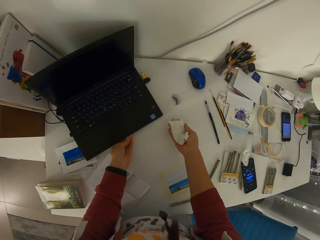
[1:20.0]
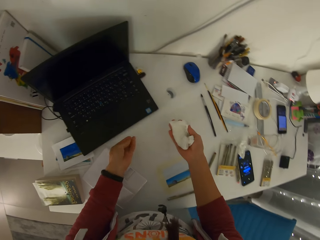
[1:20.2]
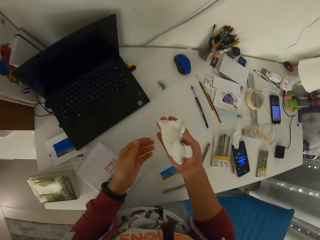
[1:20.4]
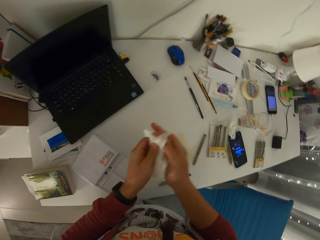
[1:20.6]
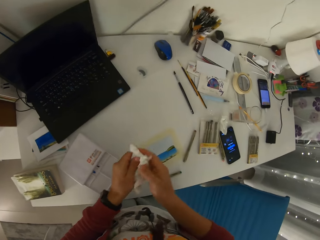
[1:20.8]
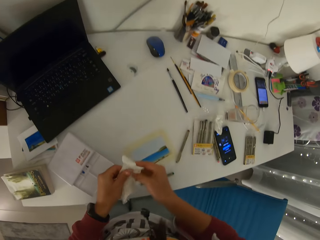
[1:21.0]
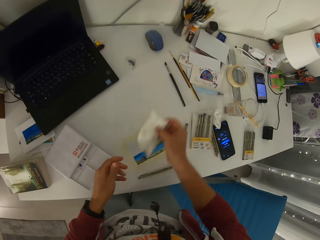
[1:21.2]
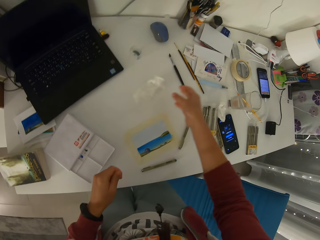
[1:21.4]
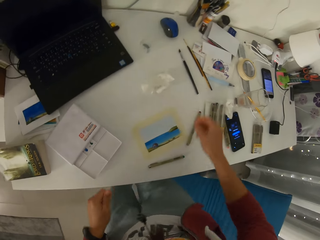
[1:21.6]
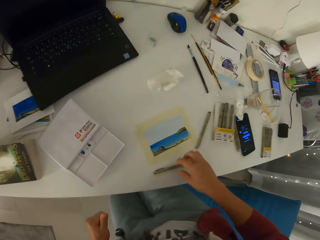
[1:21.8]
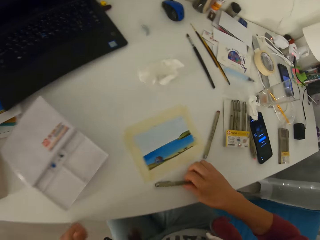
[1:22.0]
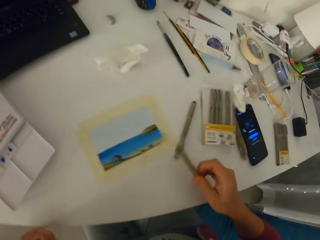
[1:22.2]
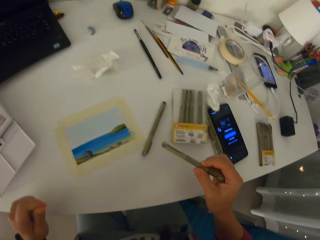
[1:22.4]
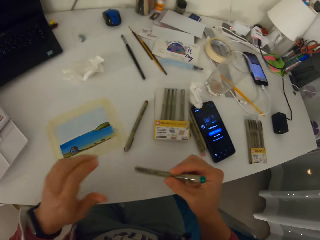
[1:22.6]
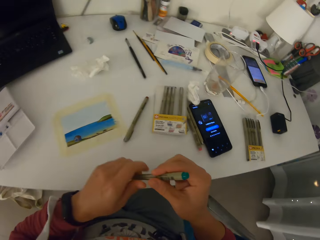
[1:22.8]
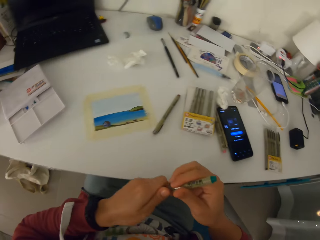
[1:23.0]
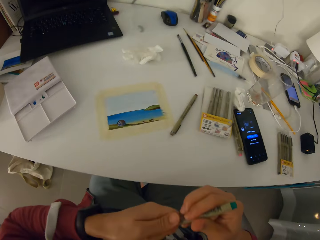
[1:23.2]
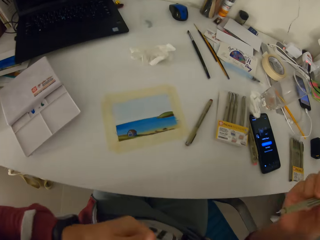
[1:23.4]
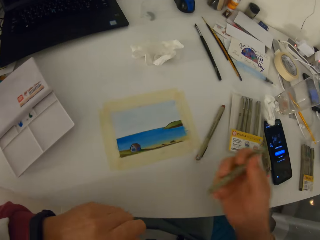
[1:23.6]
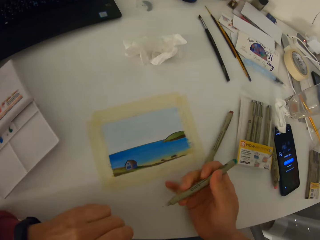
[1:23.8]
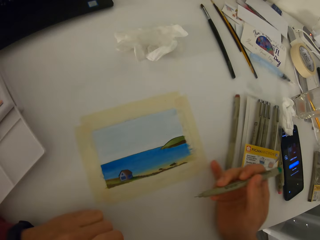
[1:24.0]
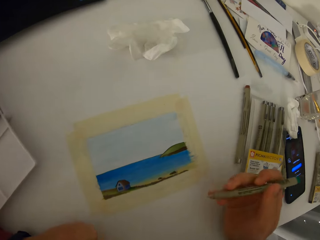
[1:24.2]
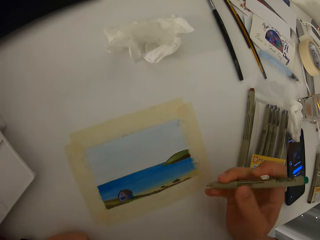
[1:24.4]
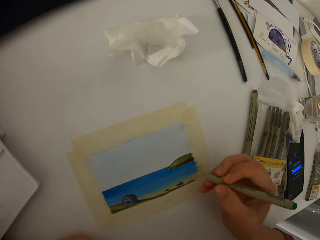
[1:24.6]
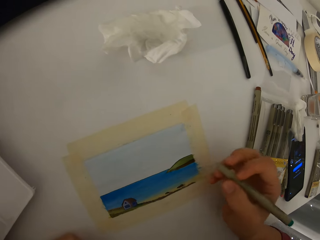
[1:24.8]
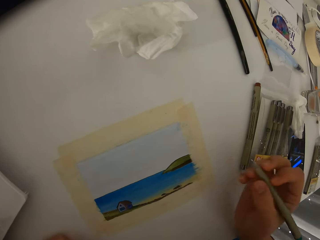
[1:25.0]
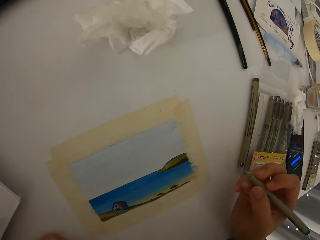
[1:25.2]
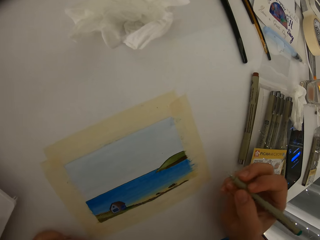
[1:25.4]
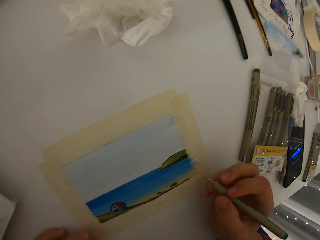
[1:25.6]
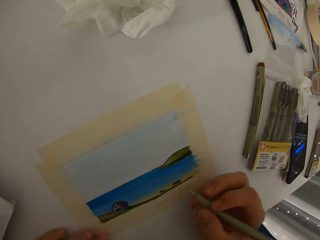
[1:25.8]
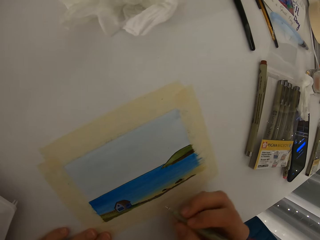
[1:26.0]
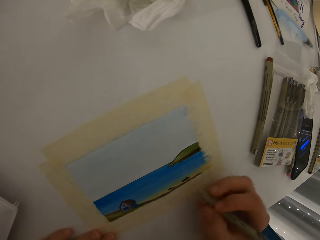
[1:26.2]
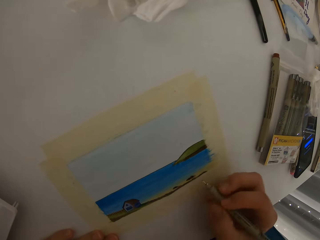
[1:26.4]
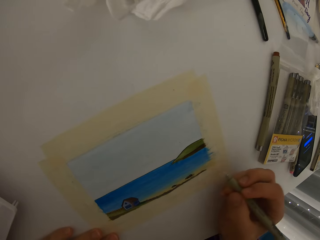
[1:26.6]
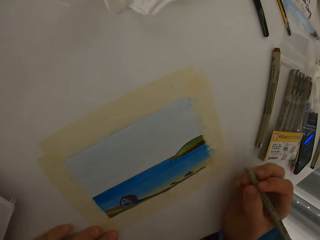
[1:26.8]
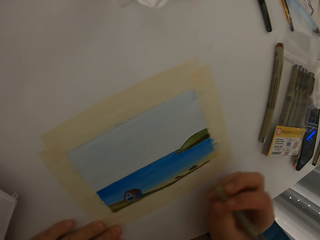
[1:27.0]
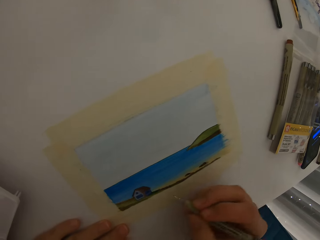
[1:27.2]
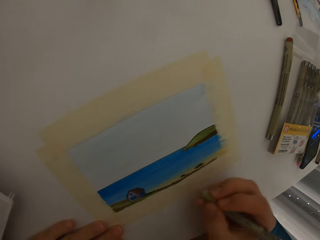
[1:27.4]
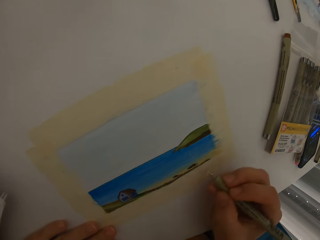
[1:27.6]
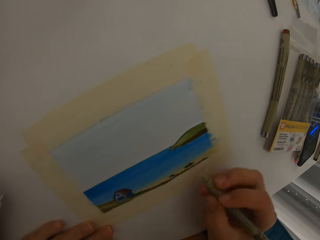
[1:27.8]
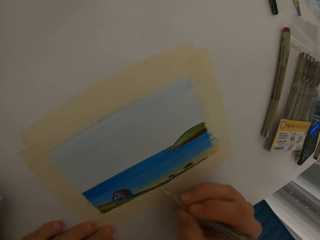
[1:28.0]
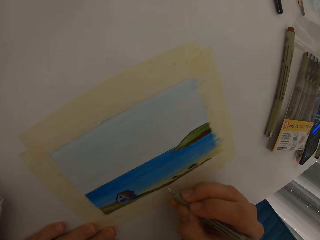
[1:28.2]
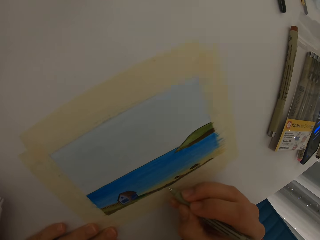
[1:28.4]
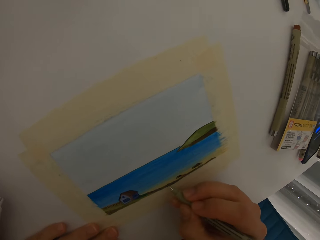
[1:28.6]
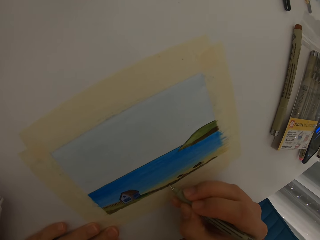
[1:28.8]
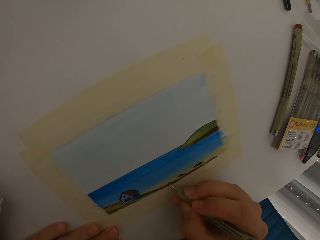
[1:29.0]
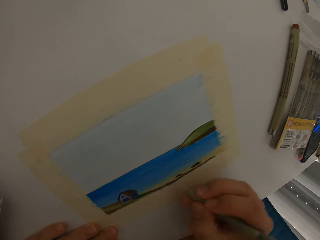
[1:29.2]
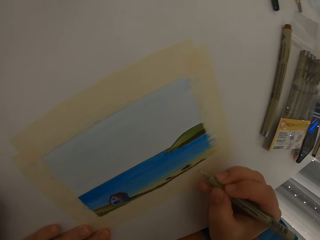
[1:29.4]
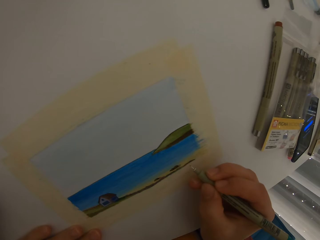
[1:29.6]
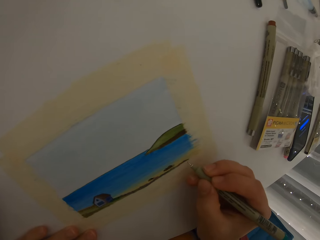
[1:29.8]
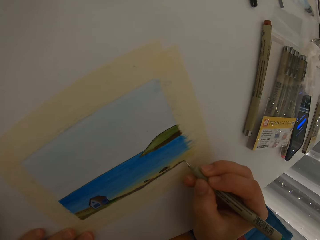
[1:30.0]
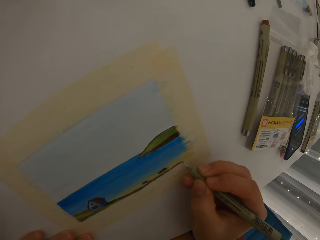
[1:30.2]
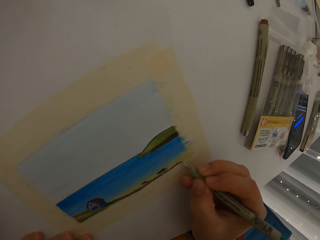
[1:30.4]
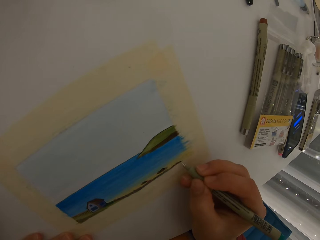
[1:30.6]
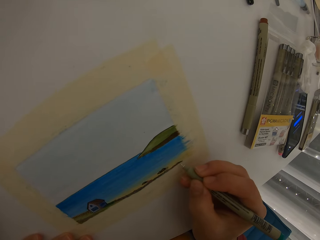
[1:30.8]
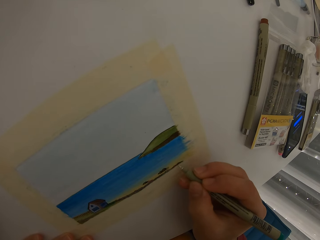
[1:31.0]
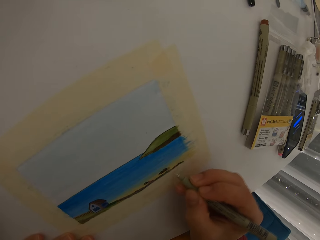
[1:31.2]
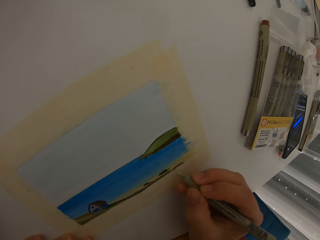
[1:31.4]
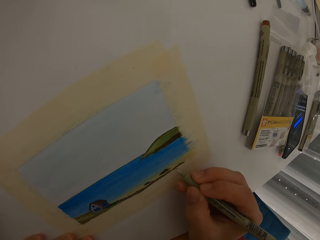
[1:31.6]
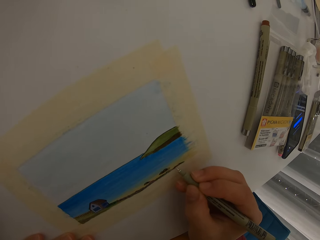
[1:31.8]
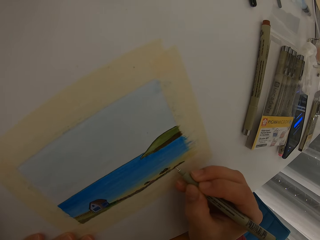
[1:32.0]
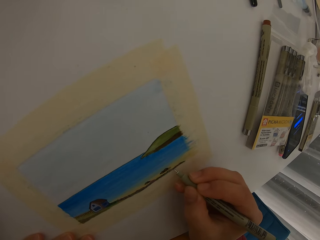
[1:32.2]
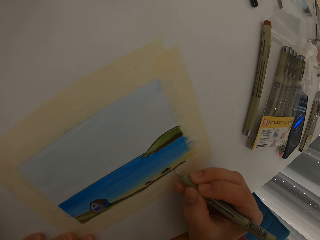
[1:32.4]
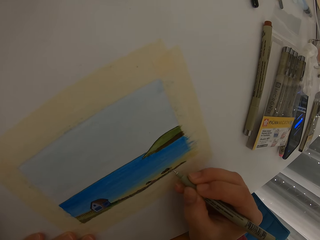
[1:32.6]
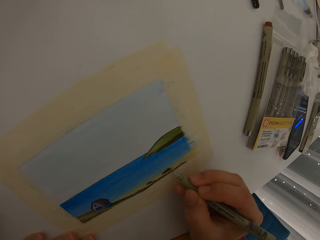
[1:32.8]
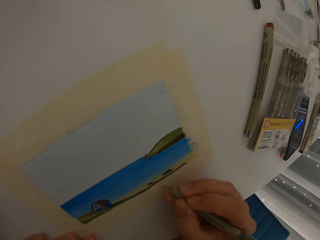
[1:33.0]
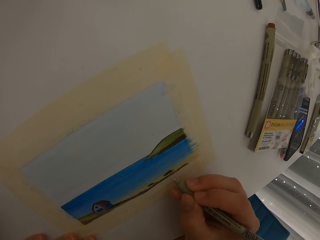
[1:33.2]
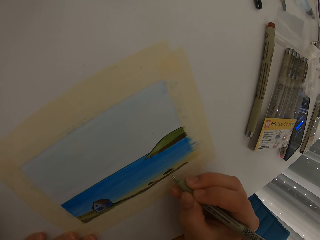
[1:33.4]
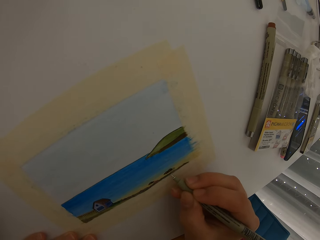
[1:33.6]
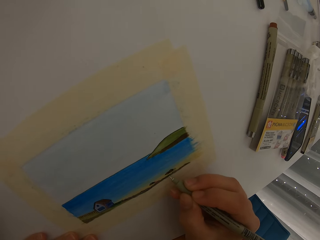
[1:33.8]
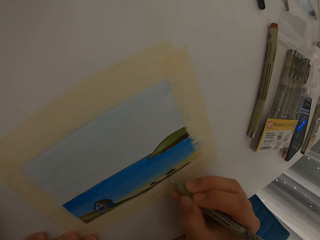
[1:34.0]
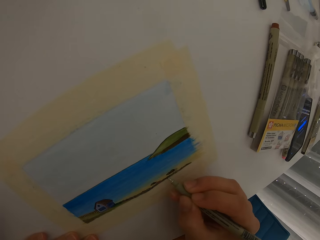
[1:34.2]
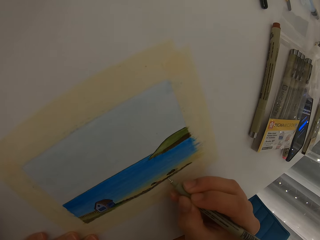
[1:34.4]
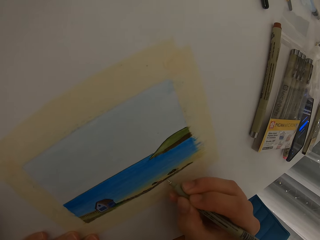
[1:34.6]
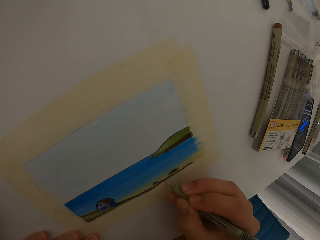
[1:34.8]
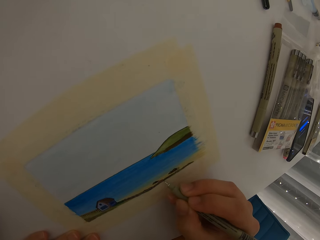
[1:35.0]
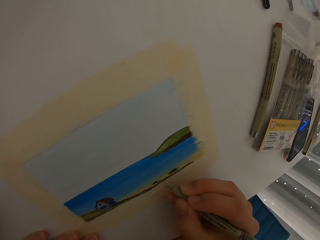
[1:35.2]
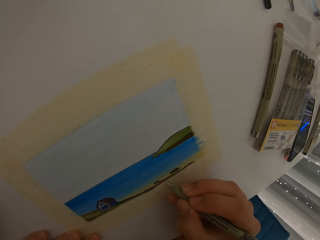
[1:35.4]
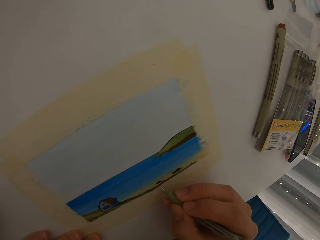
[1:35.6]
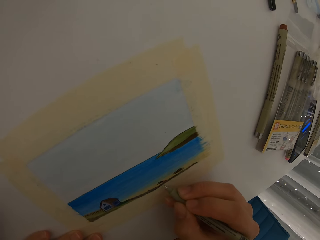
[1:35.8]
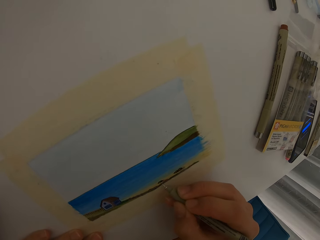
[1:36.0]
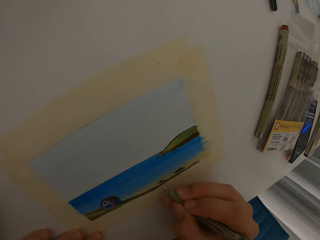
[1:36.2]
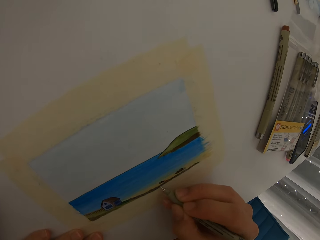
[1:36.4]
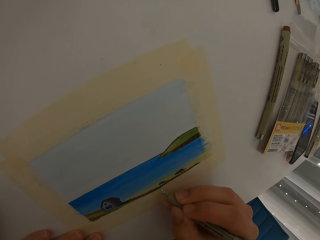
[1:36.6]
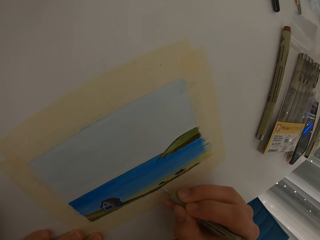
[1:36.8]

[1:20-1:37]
The camera wearer drops the paper napkin on the table. They pick up a color pen or marker pen. They pull the cover of the color pen out. They push the marker pen. They paint a picture on the table. They add details to the picture using the color pen.

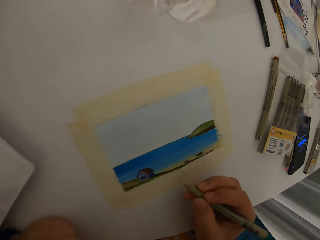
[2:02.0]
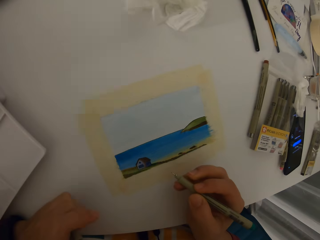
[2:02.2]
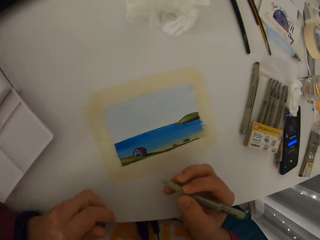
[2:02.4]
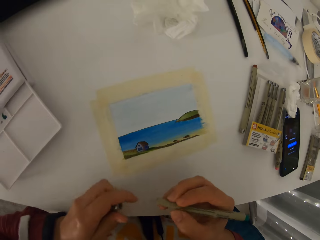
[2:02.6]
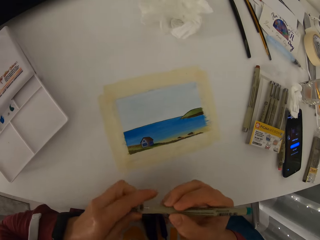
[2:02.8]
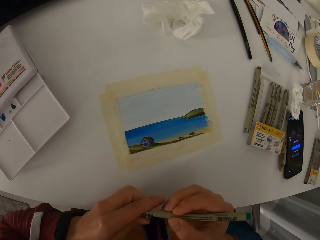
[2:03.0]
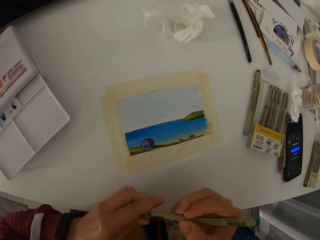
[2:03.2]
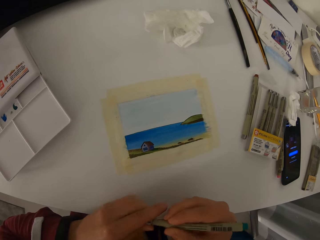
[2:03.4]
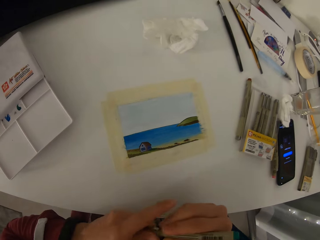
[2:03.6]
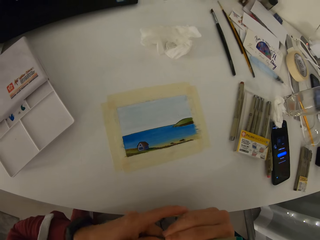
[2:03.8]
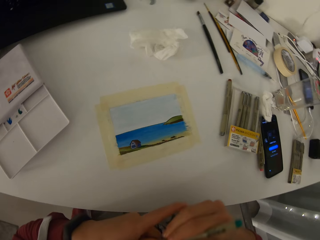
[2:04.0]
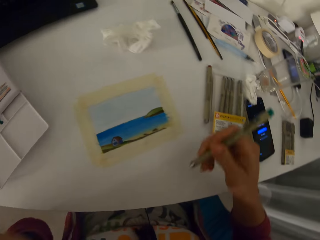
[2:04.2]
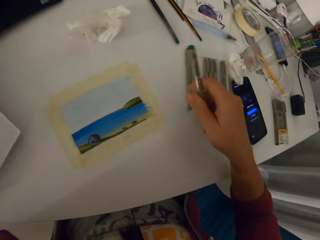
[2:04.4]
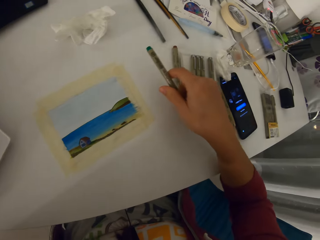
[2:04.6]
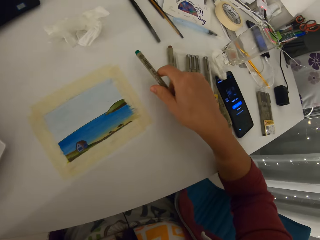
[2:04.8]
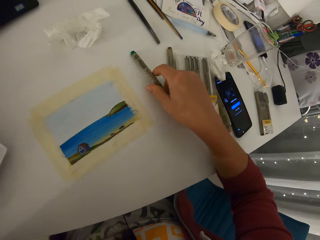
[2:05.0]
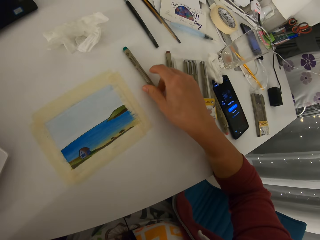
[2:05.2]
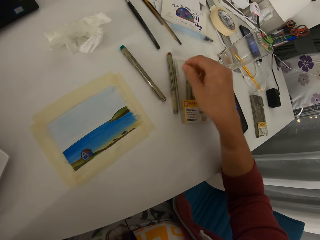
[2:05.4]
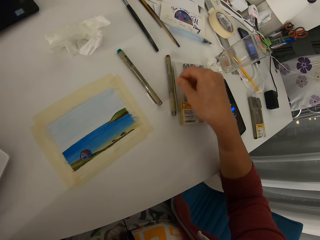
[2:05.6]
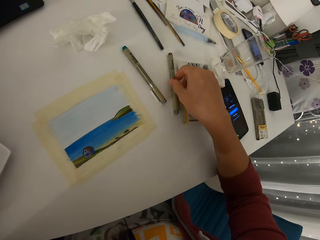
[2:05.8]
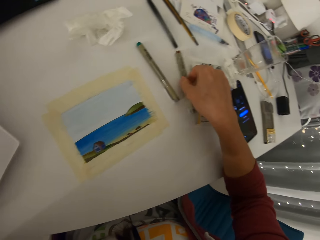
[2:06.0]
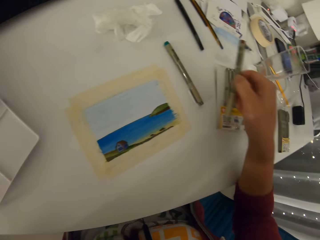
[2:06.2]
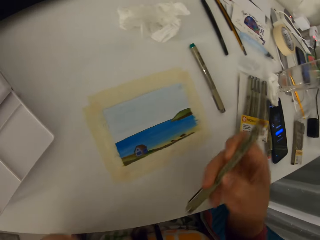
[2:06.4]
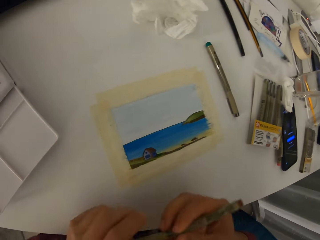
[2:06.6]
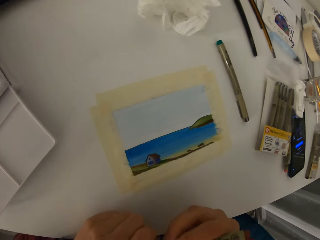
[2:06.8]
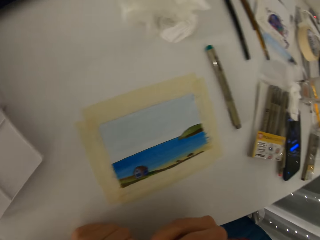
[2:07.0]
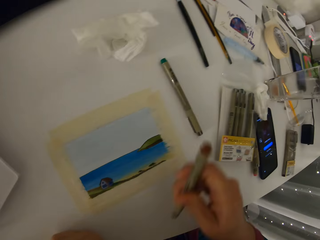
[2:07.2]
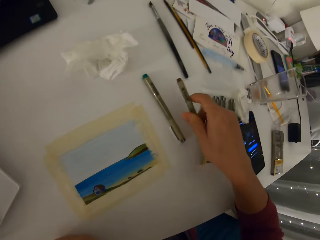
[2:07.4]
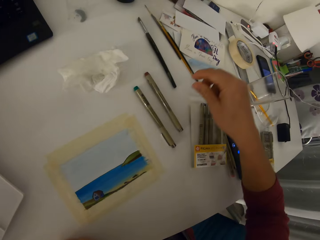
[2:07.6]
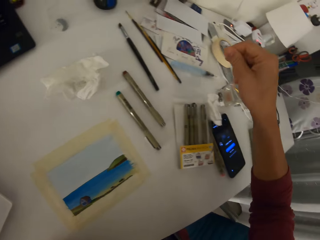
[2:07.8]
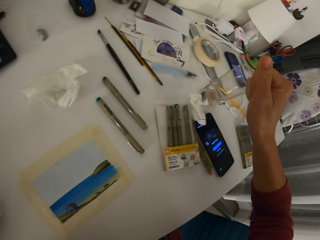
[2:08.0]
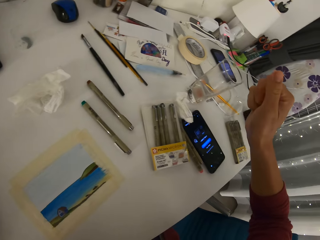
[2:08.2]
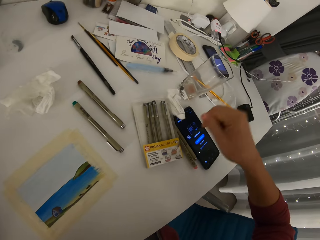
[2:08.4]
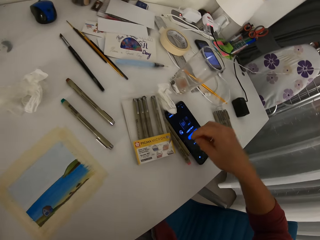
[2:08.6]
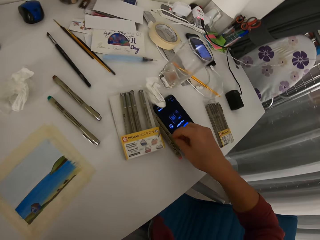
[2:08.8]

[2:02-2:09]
The camera wearer covers the color pen. They drop the color pen on the table. They take another pen from the table. They drop the color pen on the table.
